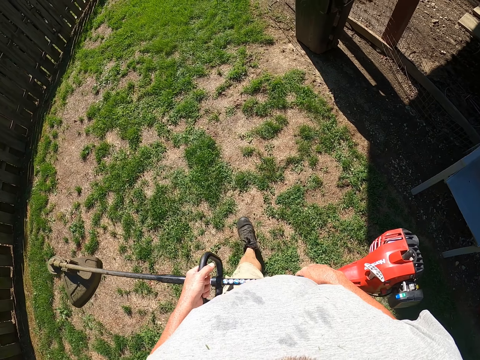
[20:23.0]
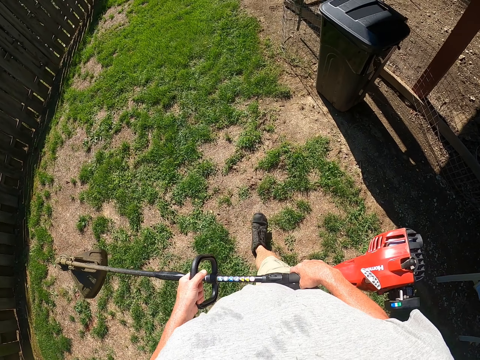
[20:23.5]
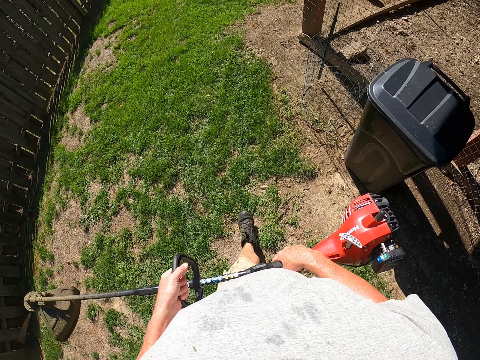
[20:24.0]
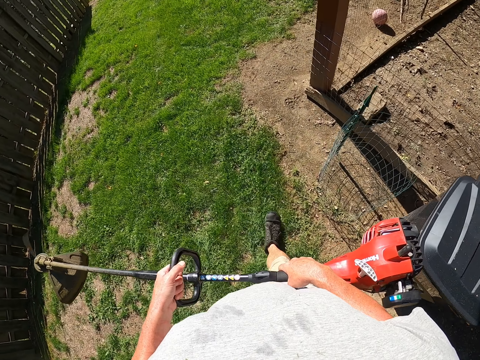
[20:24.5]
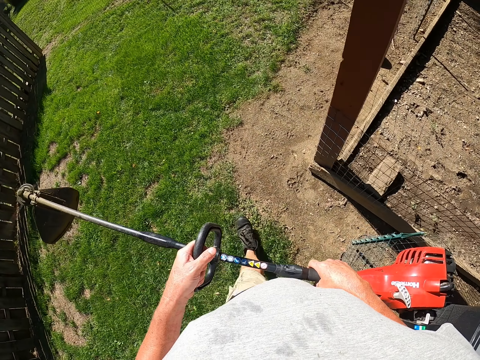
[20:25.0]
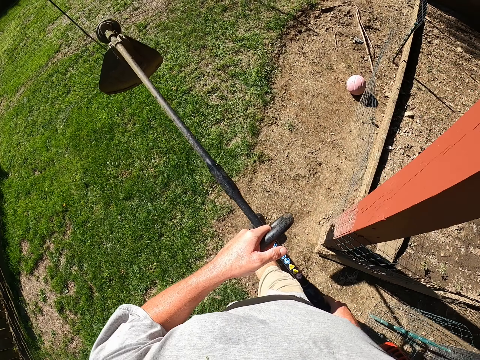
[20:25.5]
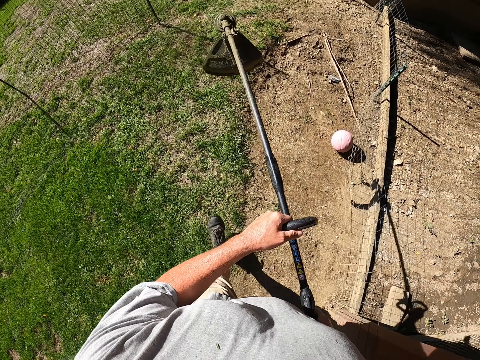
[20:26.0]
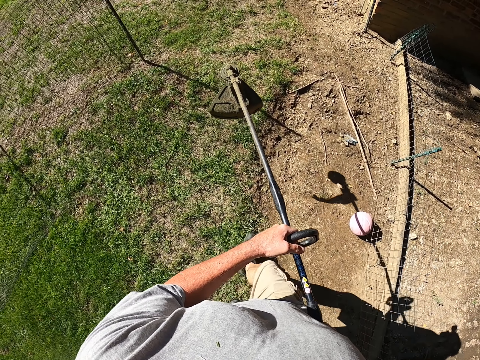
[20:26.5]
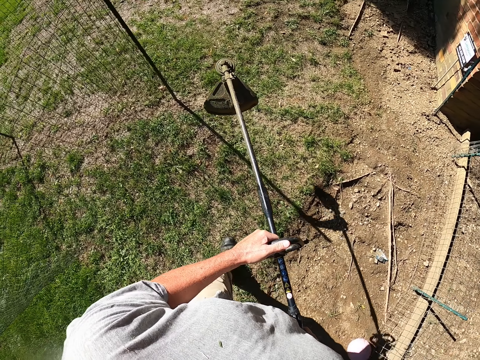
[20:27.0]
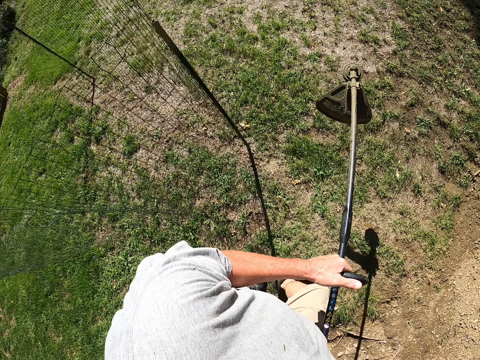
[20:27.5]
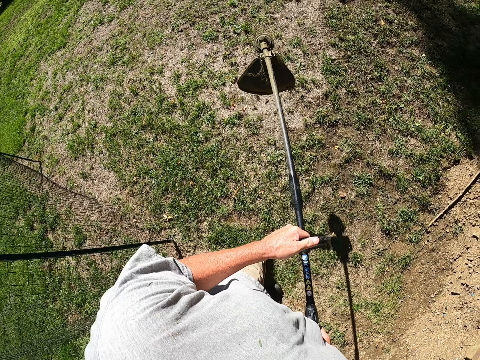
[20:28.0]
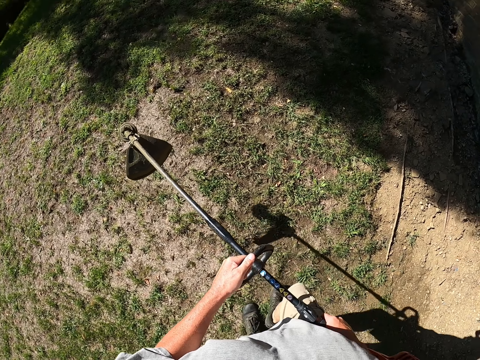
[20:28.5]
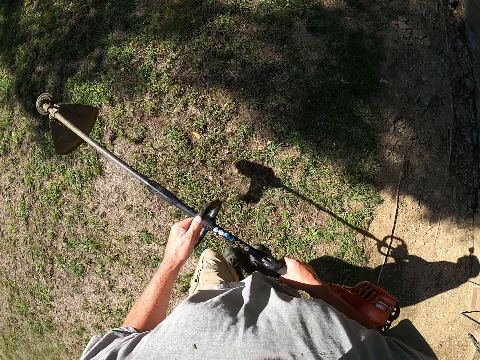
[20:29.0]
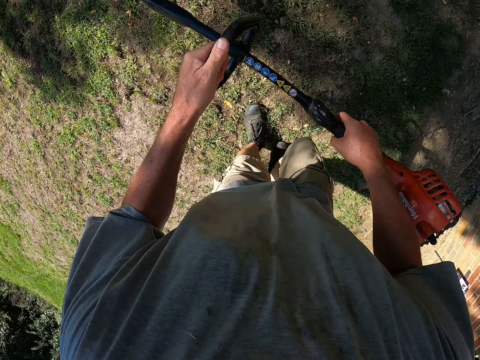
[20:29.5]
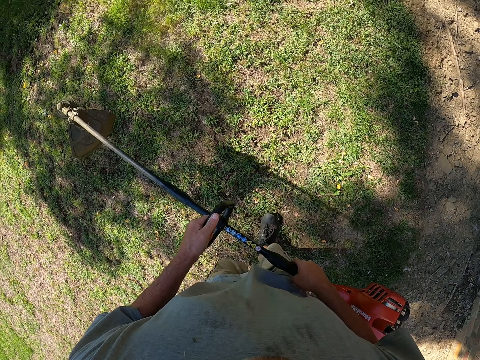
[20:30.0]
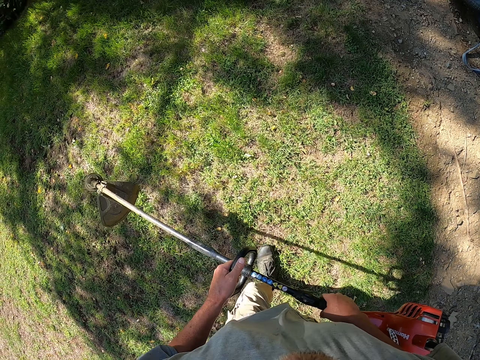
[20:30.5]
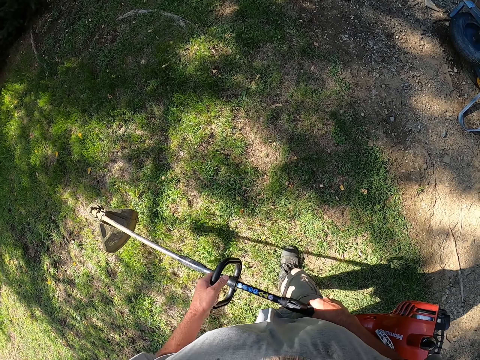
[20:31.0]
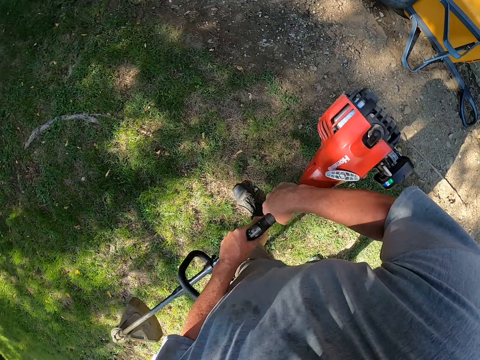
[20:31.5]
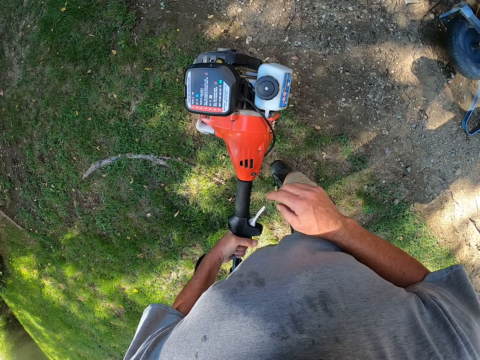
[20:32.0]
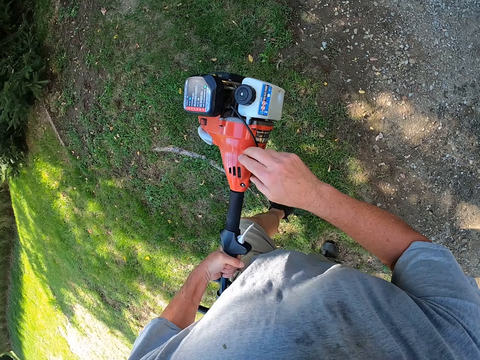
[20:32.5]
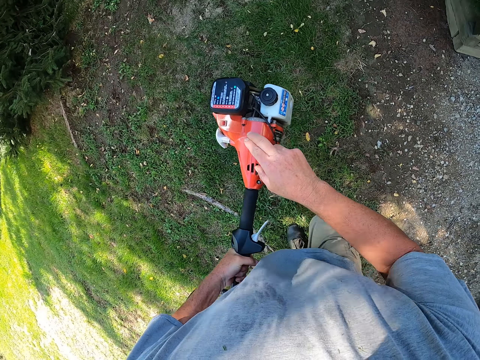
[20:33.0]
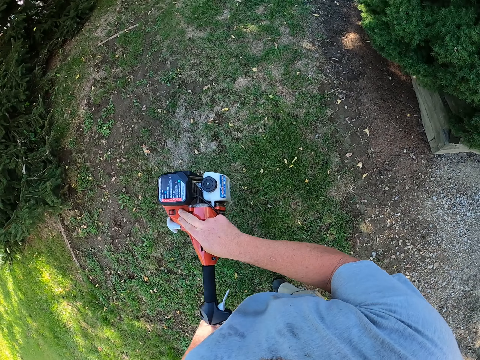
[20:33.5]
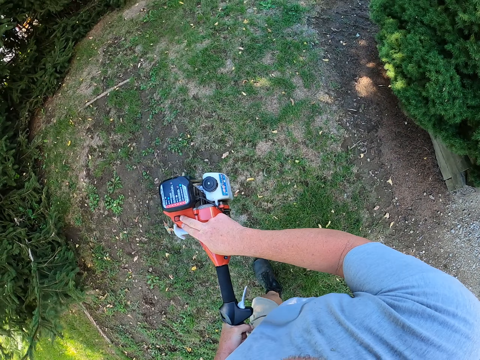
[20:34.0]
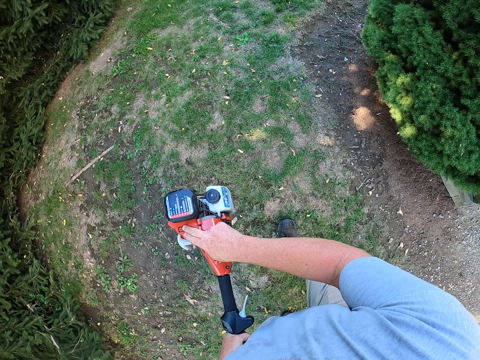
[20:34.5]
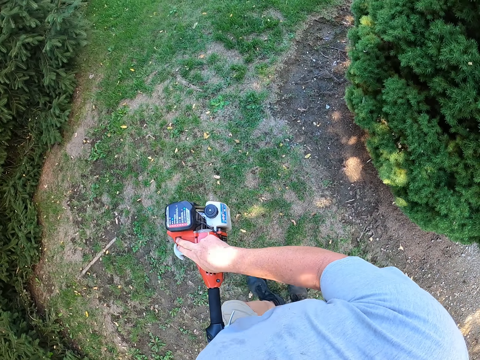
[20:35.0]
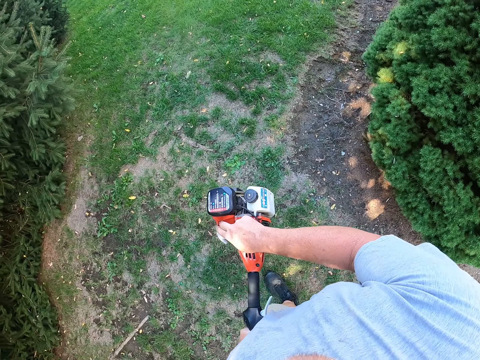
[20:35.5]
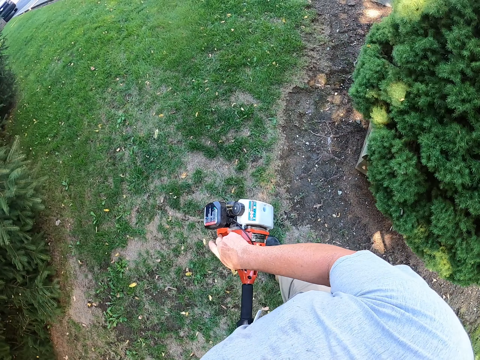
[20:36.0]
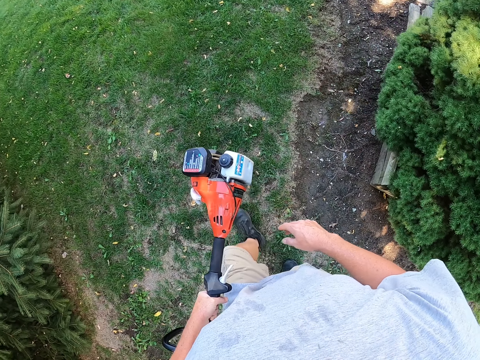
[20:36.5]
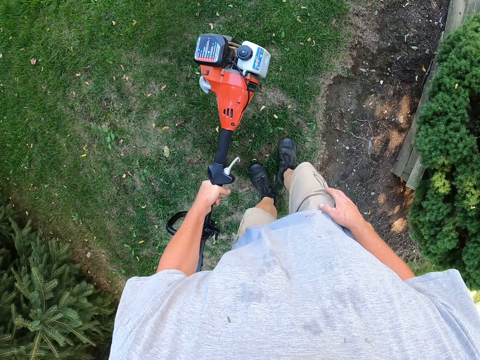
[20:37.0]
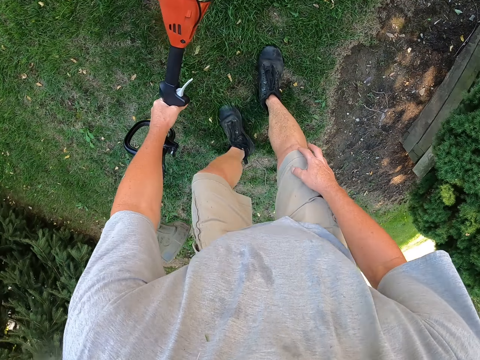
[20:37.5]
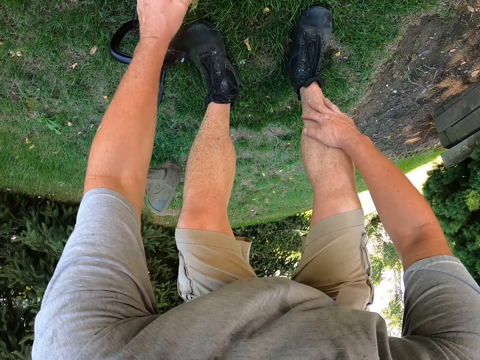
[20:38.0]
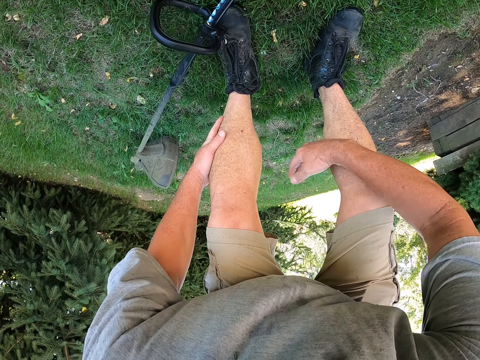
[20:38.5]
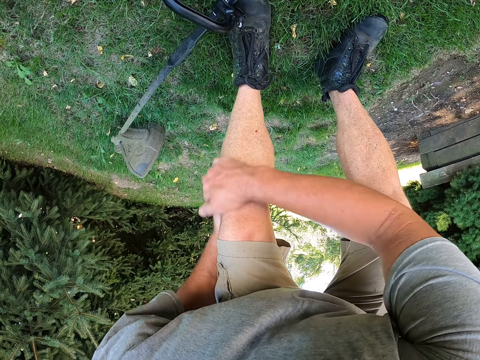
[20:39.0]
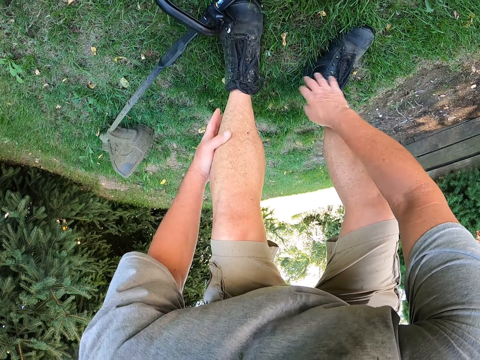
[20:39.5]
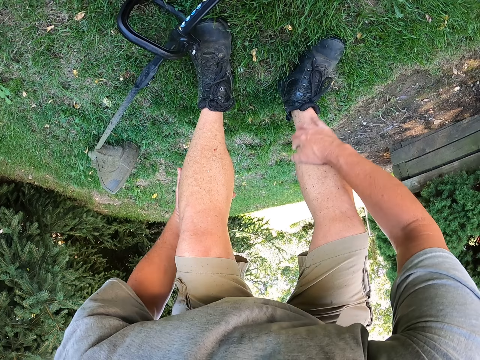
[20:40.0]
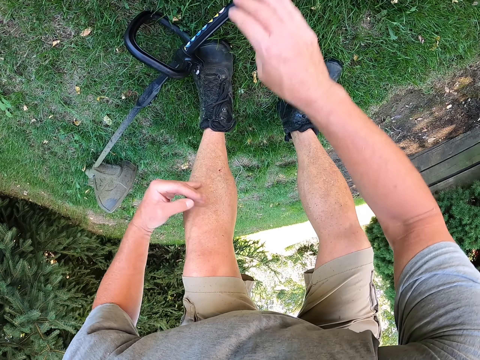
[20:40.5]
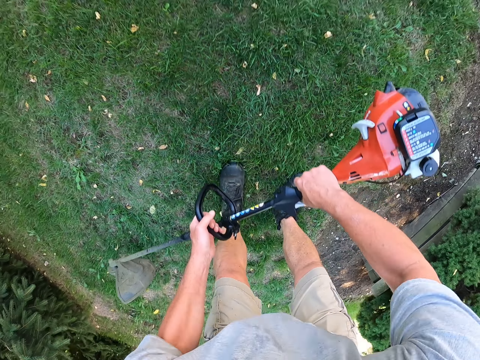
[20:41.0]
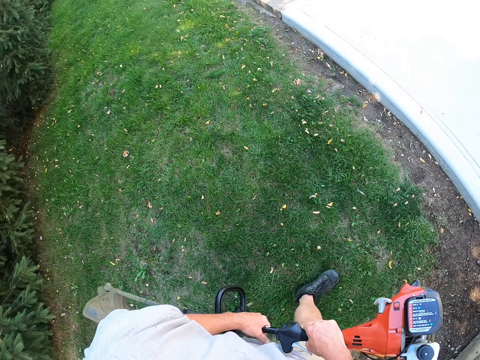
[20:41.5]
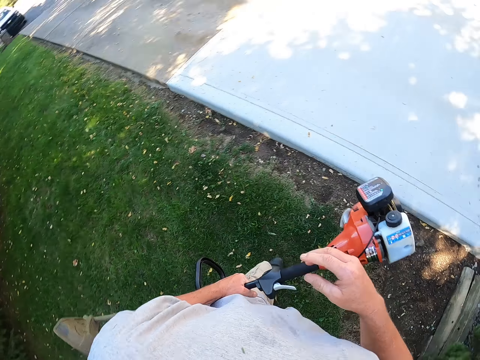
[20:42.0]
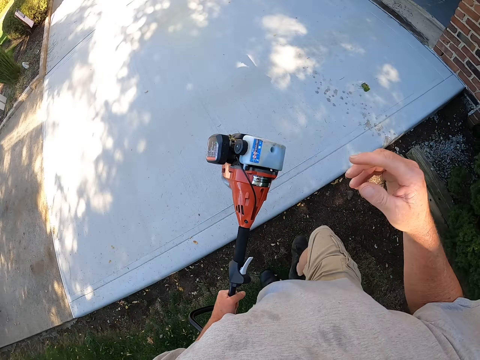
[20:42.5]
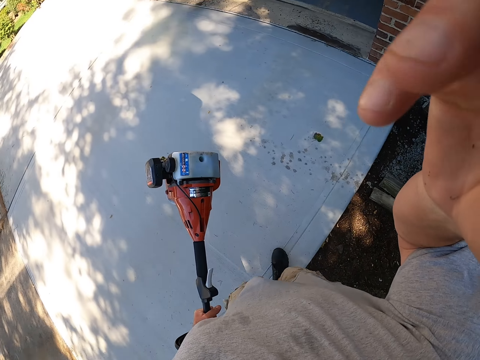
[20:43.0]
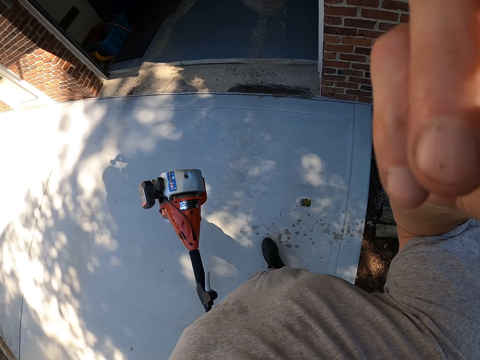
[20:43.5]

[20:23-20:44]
The camera wearer turns off the lawn mower or brush cutter. He touches the brush cutter. He presses a button. He walks around the garden. He puts the brush cutter on the ground. He wipes his legs with his hands. He picks up the brush cutter. He walks around the garden. He moves the camera and handles the camera.
